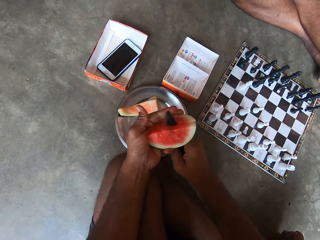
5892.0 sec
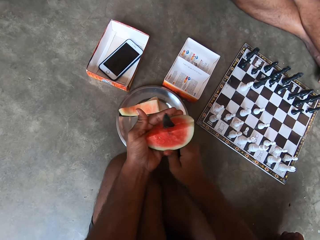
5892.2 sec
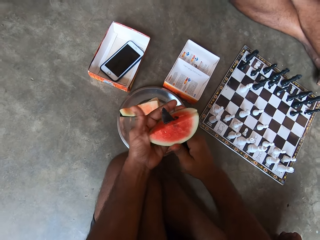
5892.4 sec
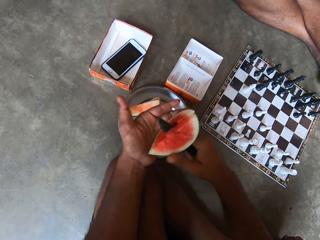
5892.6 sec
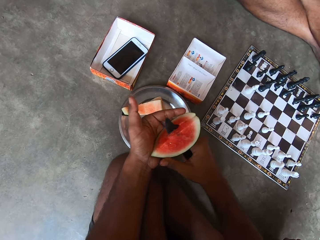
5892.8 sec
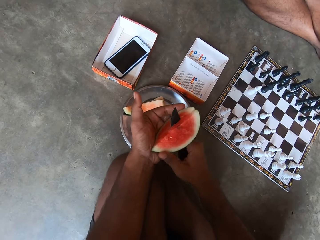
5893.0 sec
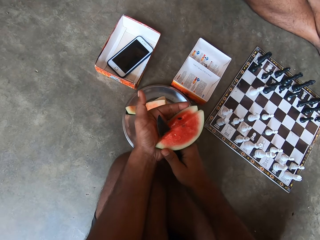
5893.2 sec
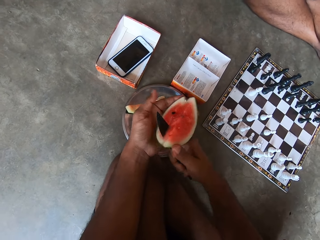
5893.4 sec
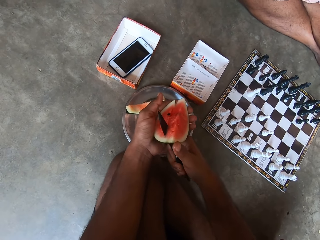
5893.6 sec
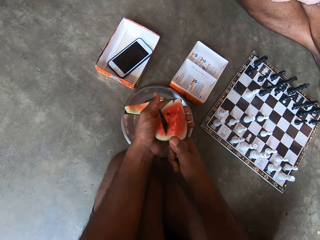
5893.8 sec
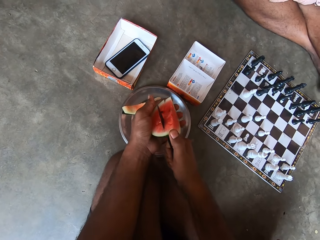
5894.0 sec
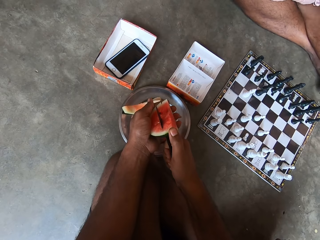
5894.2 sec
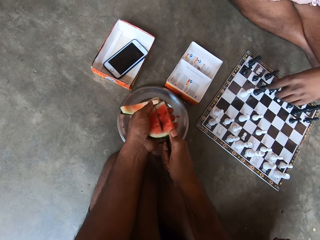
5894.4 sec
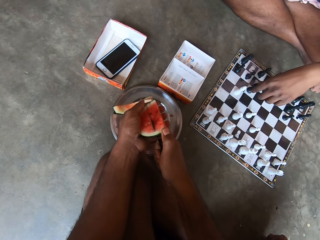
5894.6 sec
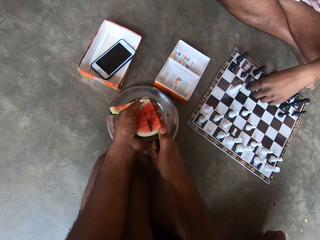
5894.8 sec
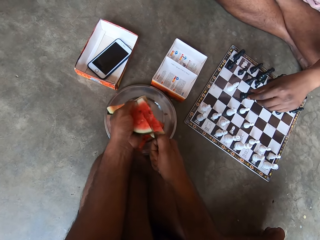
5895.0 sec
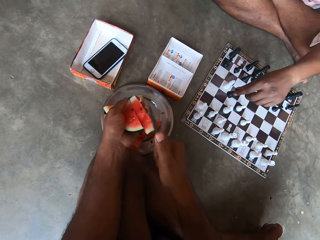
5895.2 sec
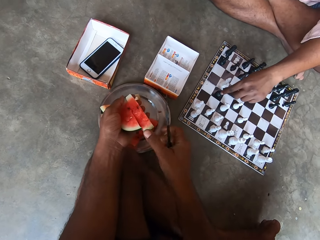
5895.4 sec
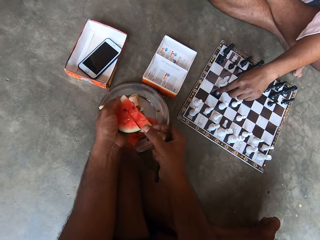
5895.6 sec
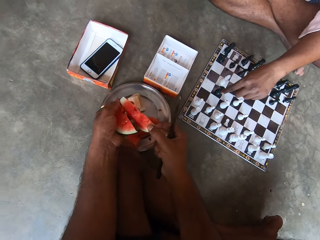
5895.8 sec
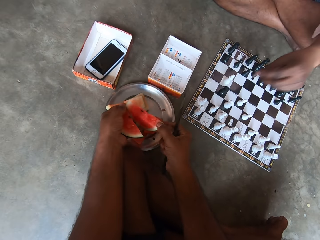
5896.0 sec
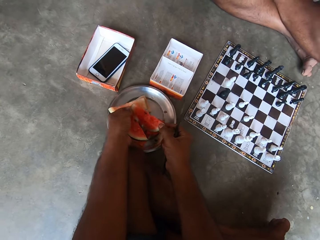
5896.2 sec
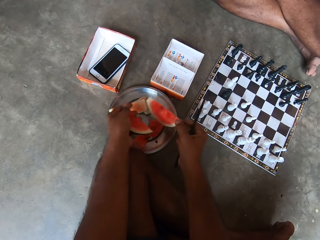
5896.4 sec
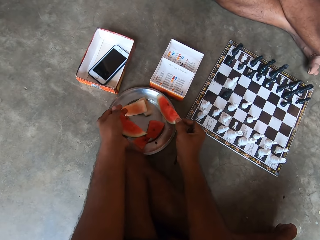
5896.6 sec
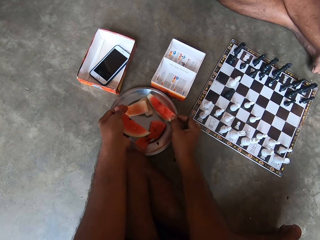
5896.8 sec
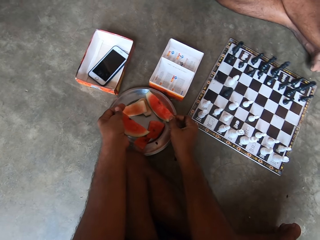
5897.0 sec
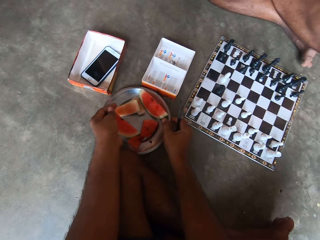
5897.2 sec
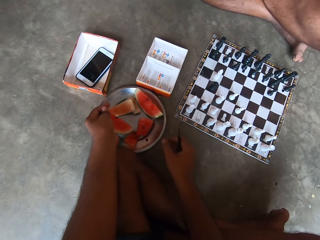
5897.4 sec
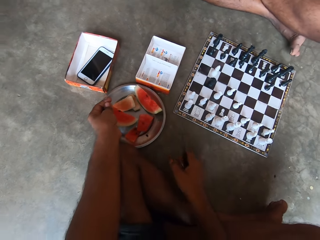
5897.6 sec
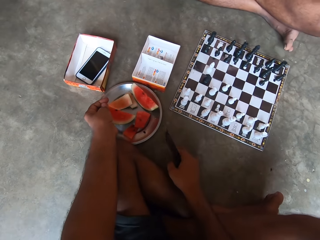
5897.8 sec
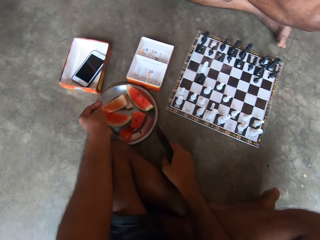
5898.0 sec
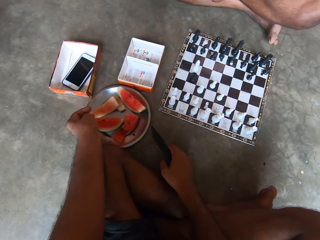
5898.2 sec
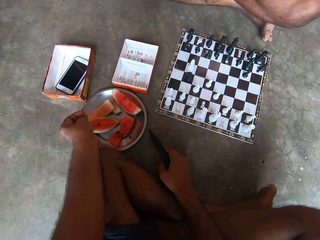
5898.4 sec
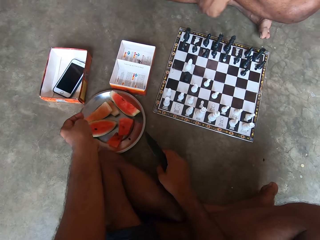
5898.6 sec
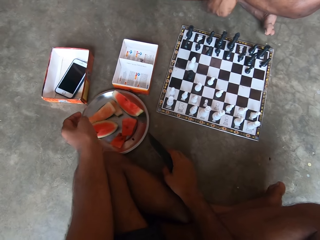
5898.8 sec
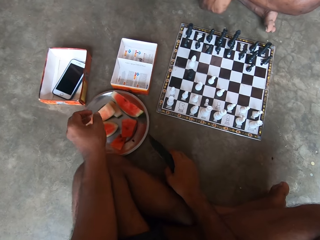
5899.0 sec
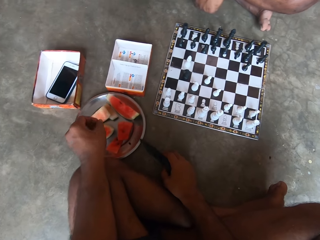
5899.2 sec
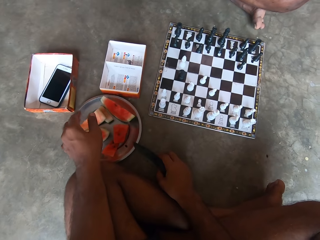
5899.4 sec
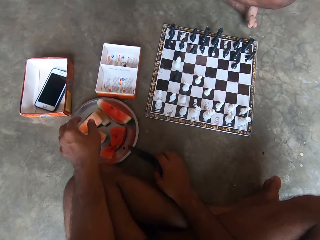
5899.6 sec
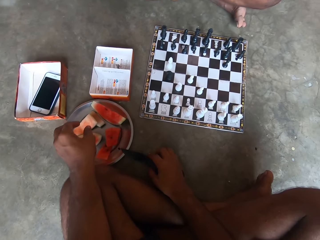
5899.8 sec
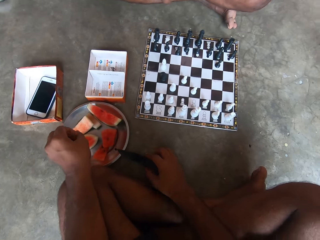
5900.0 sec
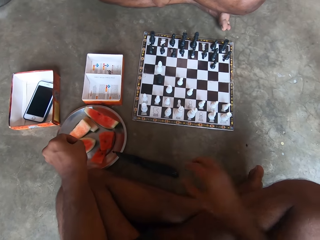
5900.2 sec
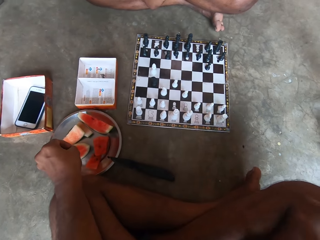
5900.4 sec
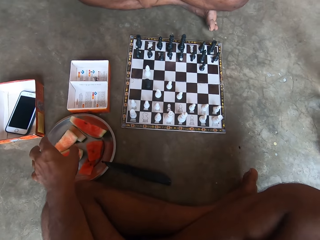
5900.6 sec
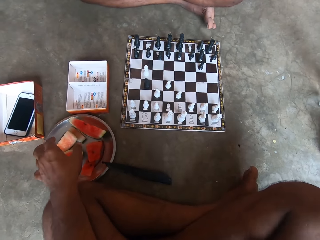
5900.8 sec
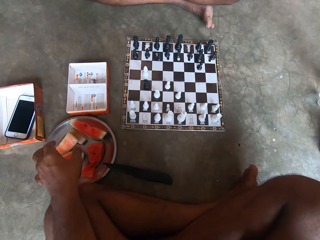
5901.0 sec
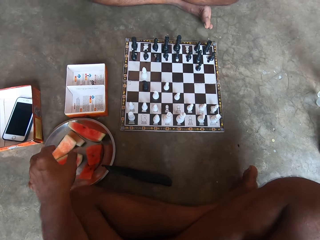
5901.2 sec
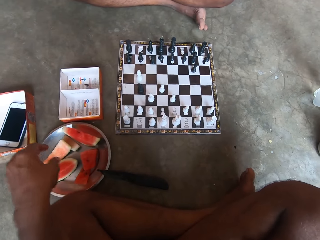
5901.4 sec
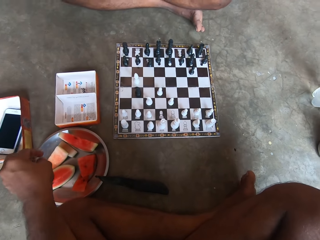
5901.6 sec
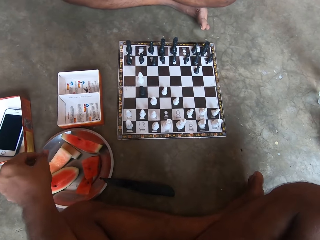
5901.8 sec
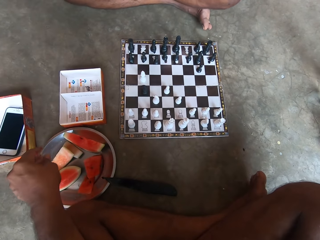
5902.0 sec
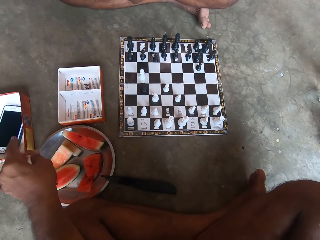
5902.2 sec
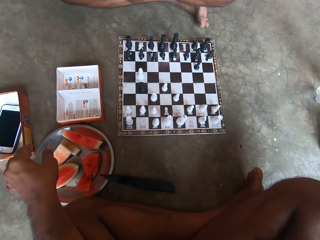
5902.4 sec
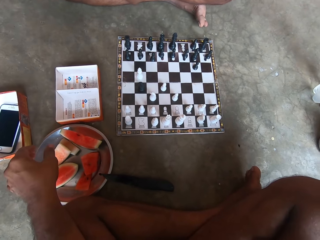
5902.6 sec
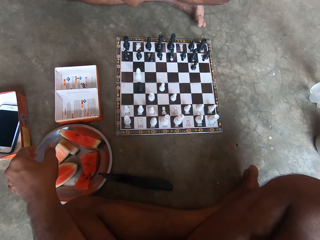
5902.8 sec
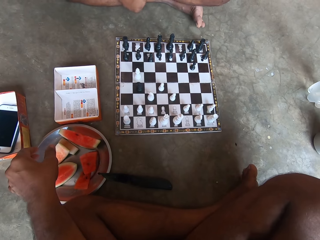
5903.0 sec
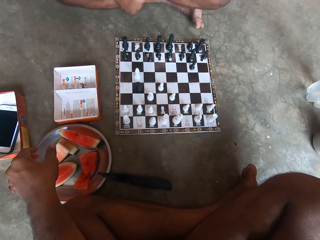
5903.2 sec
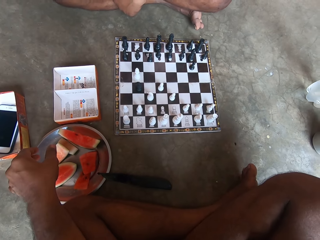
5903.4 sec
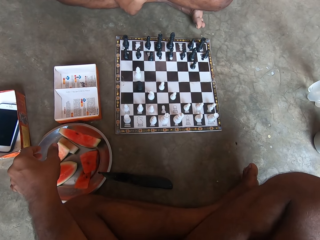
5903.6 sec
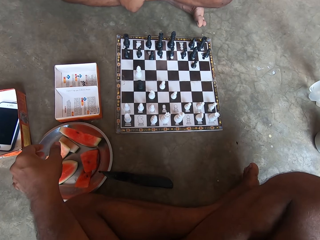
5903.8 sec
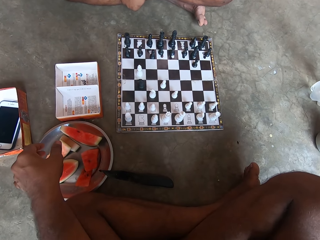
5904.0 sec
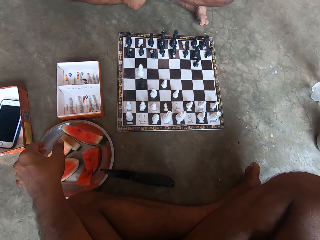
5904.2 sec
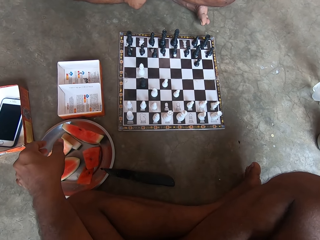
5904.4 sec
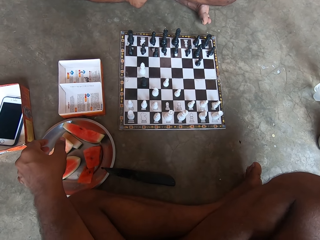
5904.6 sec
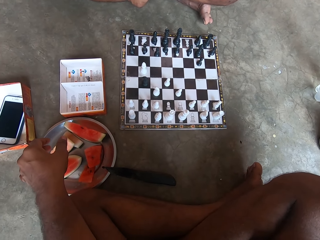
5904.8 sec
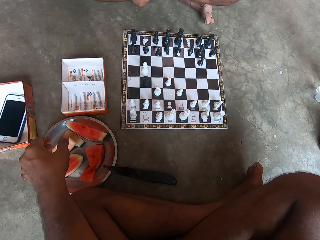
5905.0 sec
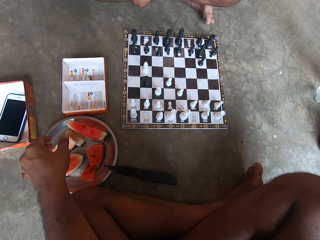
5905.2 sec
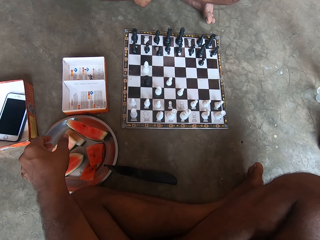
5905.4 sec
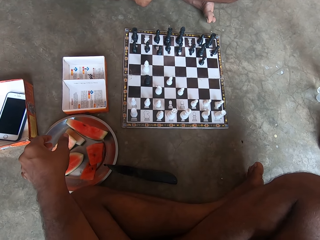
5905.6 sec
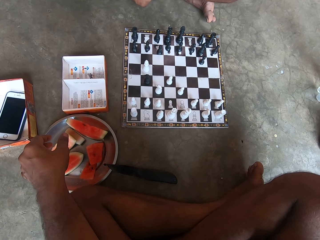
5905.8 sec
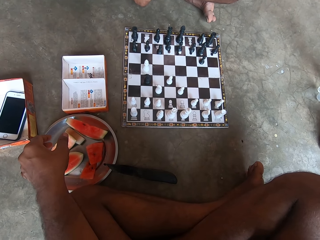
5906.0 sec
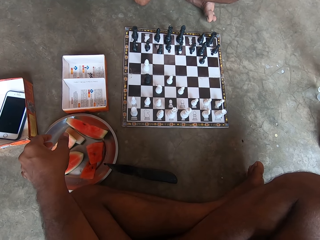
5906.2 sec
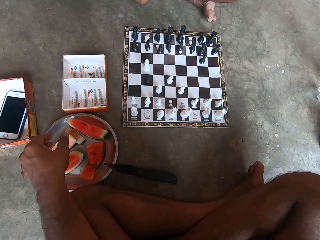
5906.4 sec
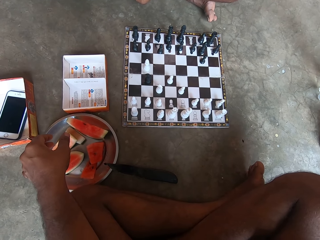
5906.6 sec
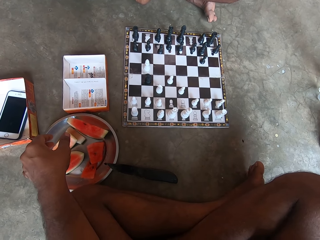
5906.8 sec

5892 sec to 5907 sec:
A man moves the chess. Another man puts the watermelon on the plate. The other man puts the watermelon on the plate again. The camera wearer drops the watermelon in the plate. The other man puts the knife down, moves the hands and looks at the chess board.

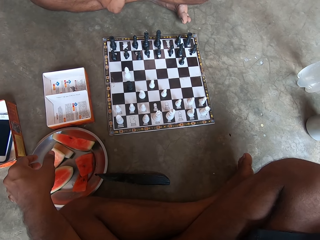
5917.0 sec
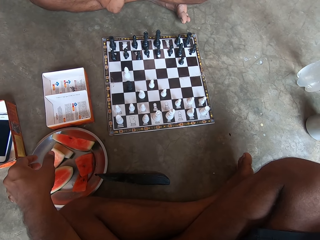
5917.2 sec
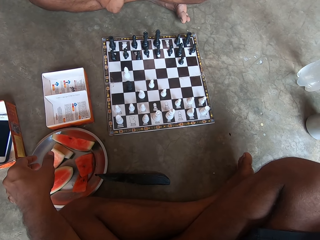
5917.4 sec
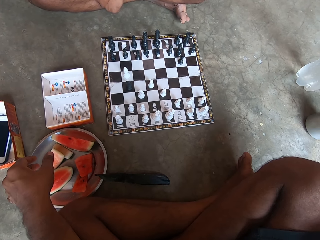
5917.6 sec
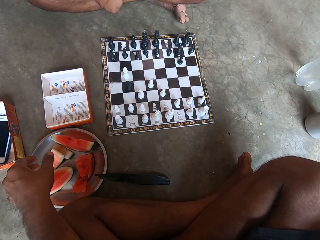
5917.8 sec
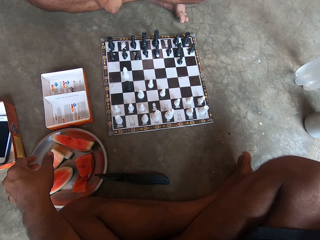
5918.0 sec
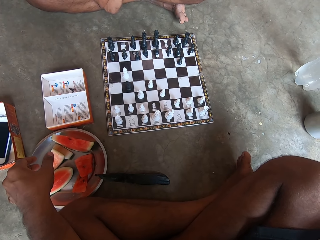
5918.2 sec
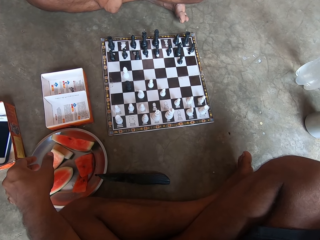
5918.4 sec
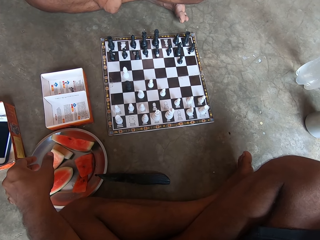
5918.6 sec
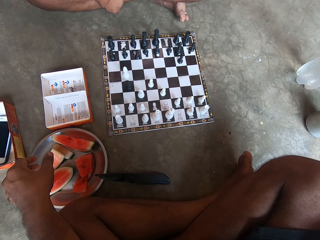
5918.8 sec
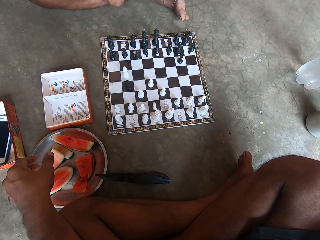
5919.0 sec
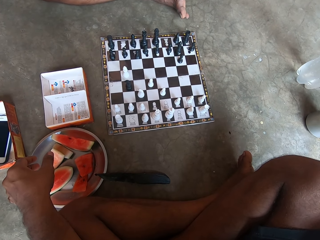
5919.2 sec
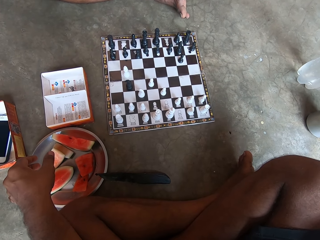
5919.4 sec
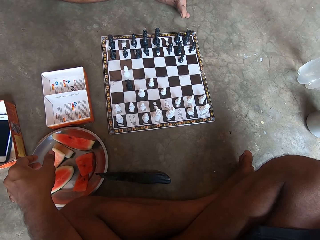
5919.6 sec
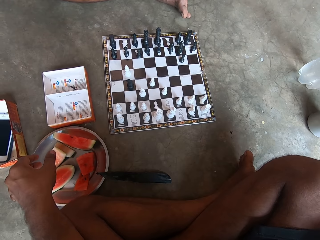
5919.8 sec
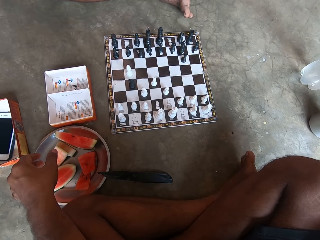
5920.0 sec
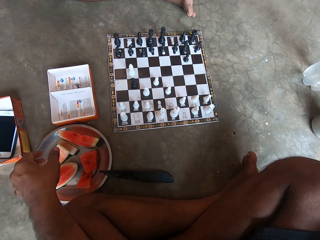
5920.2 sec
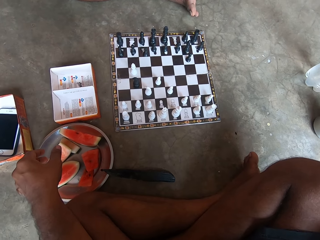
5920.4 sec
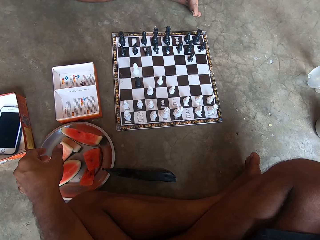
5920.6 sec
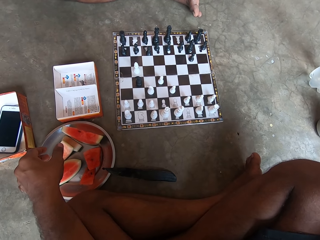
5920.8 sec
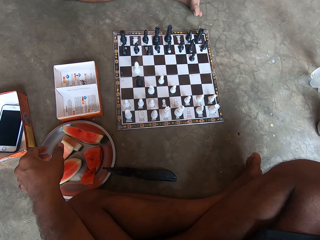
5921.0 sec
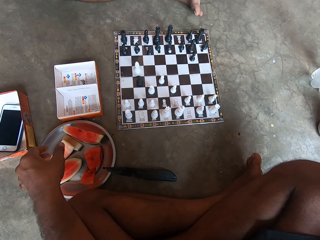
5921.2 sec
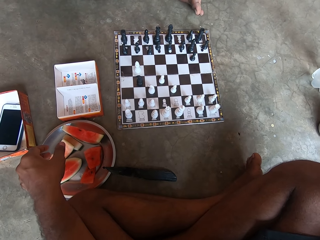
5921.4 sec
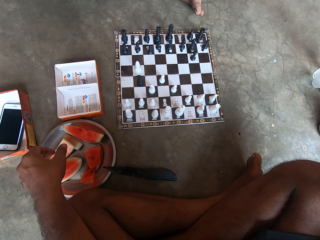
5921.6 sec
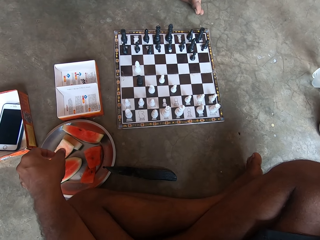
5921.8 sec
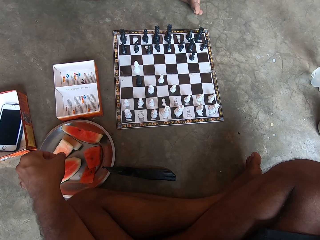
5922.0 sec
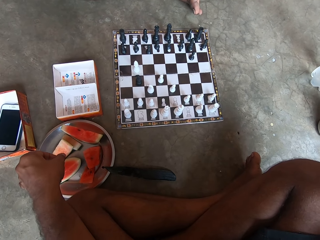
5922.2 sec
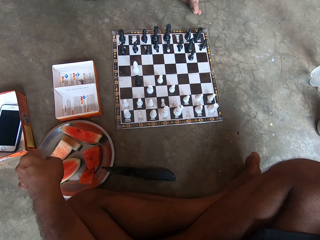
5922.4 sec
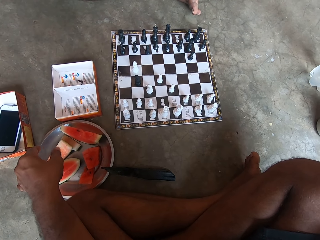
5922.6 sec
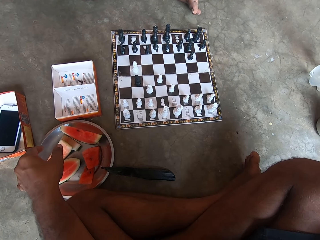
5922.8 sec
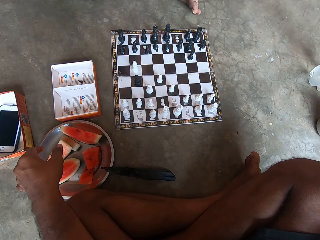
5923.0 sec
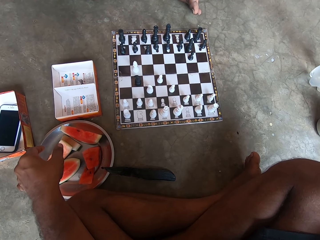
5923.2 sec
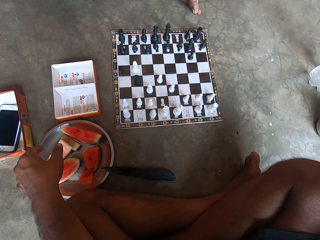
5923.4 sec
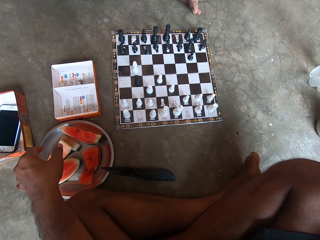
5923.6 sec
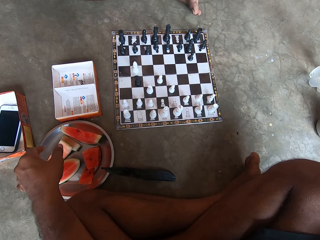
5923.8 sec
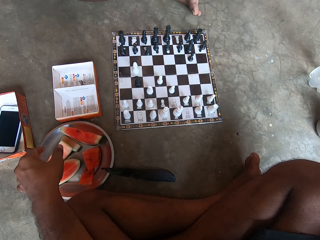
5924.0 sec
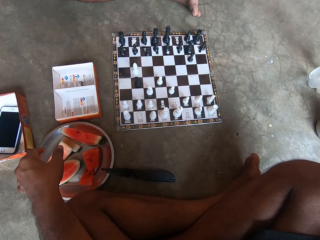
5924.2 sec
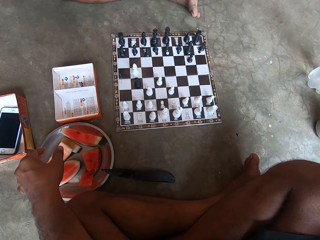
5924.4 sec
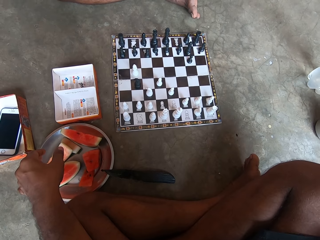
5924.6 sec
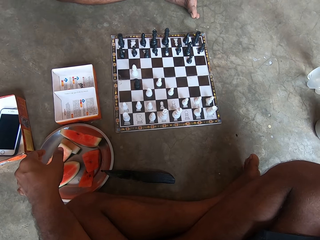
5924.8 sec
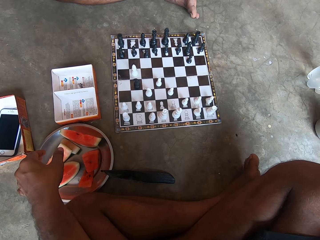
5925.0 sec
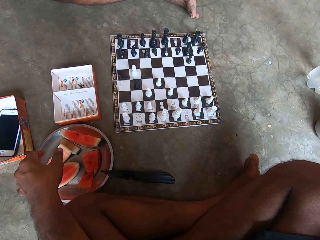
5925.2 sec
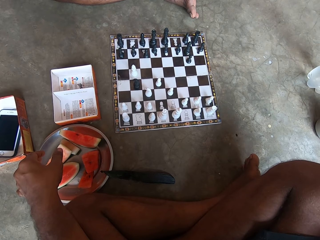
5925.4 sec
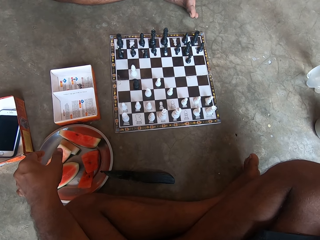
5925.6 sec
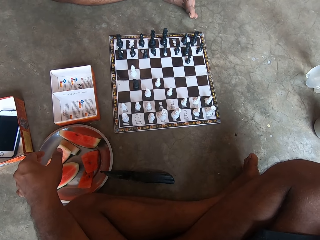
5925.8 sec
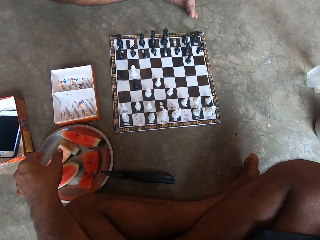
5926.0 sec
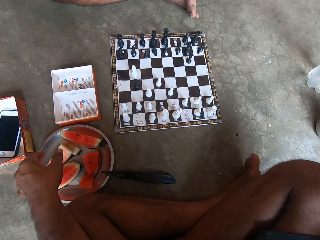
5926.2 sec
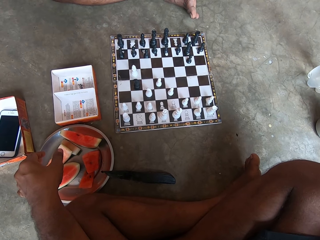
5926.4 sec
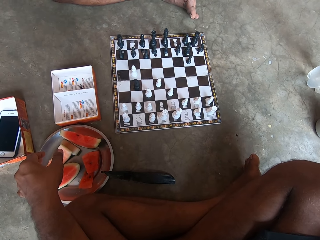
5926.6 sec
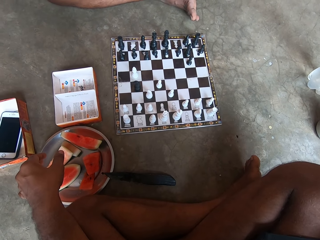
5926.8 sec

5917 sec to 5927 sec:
A man moves the leg.
